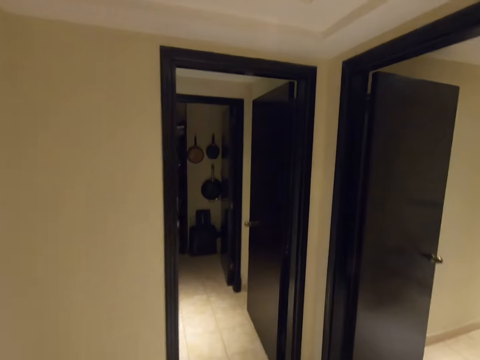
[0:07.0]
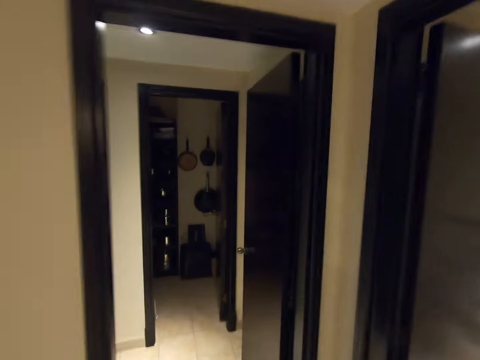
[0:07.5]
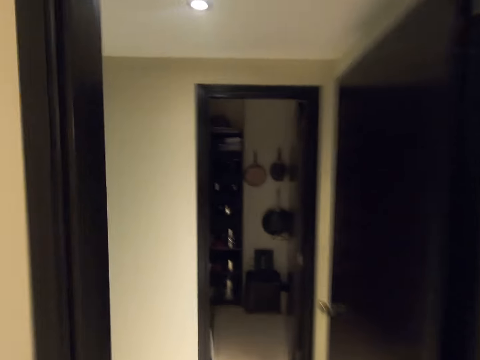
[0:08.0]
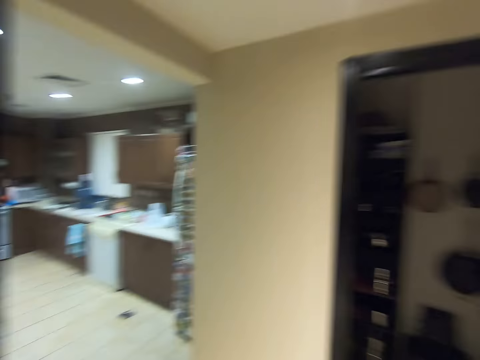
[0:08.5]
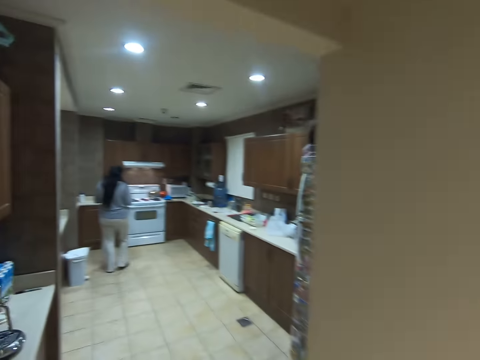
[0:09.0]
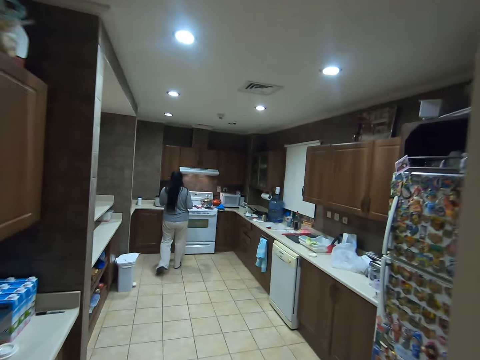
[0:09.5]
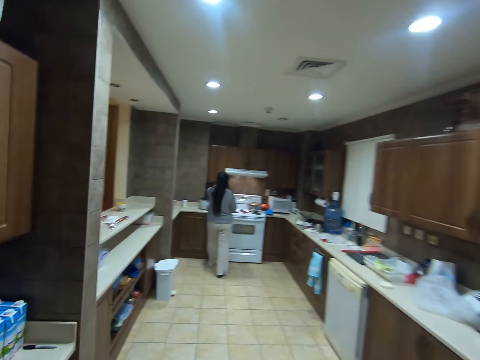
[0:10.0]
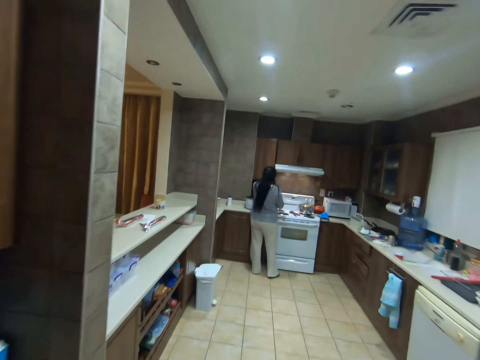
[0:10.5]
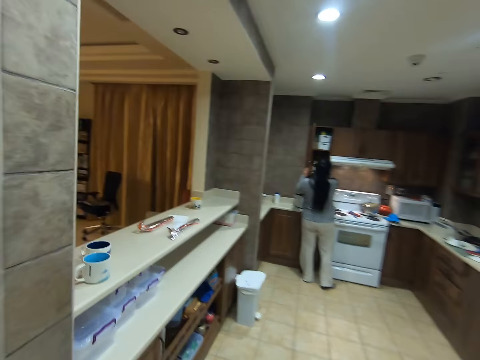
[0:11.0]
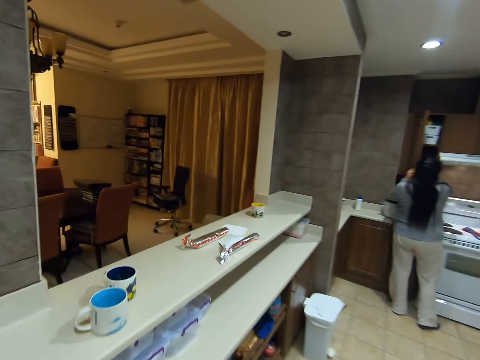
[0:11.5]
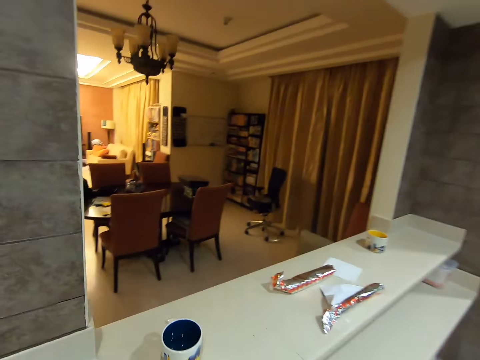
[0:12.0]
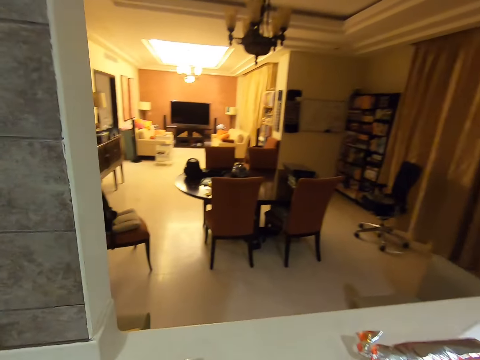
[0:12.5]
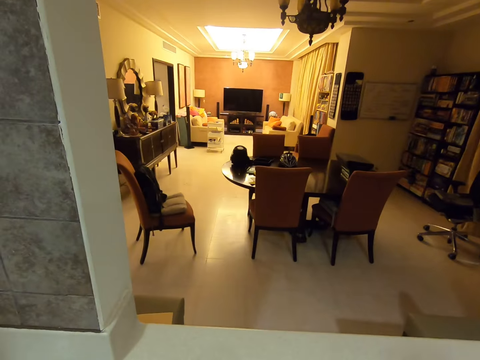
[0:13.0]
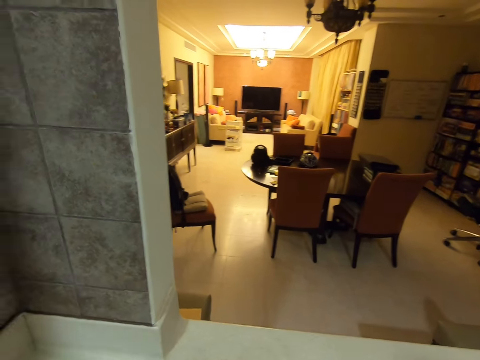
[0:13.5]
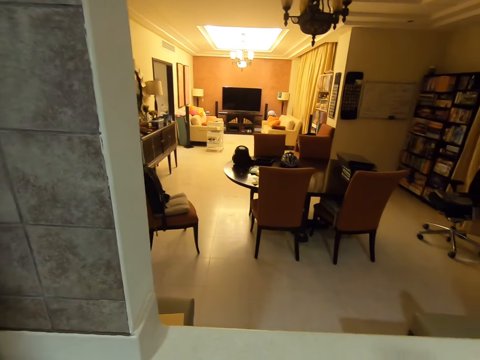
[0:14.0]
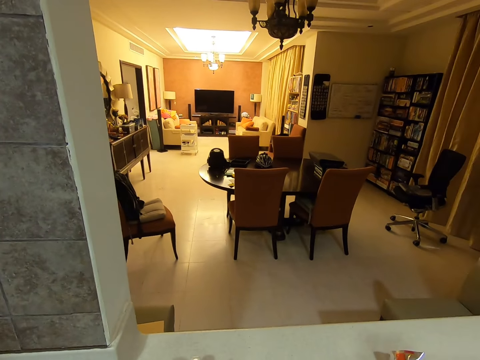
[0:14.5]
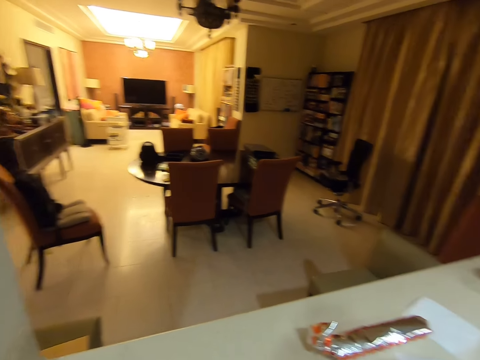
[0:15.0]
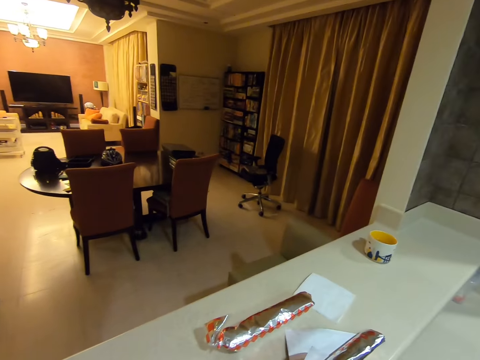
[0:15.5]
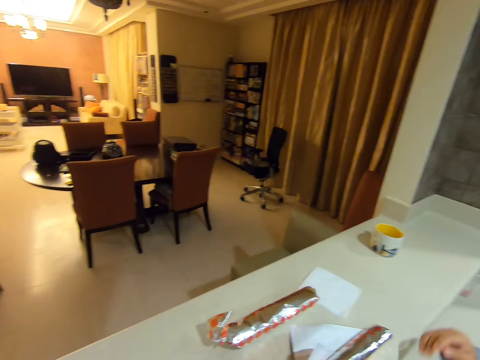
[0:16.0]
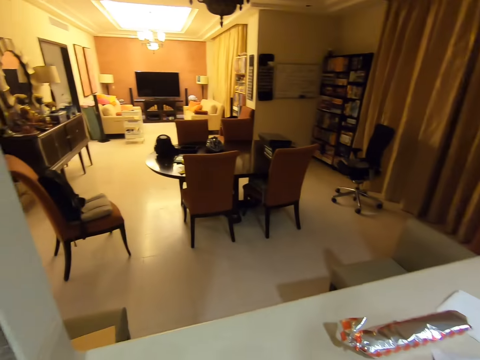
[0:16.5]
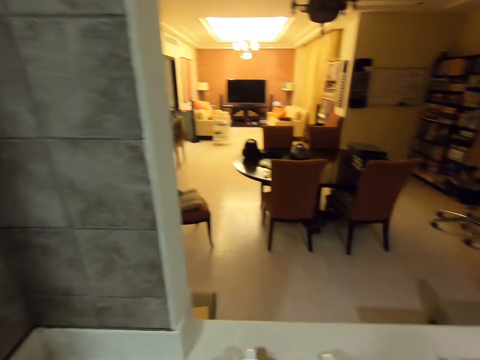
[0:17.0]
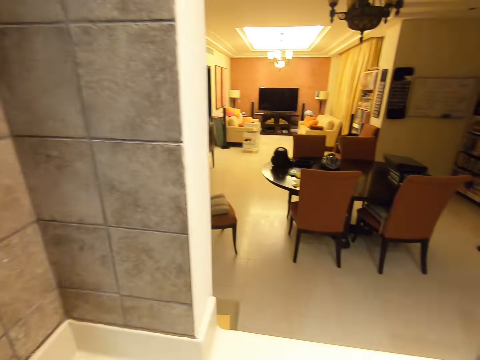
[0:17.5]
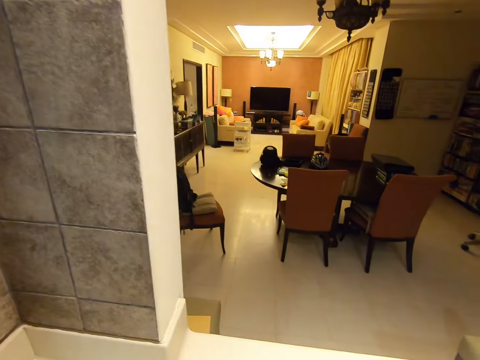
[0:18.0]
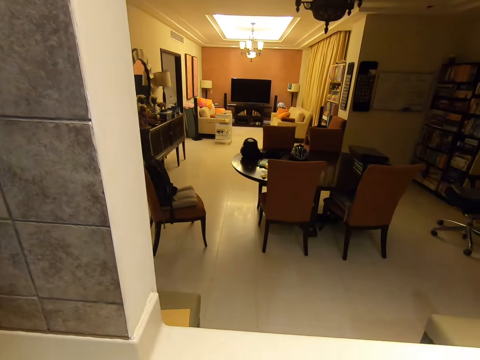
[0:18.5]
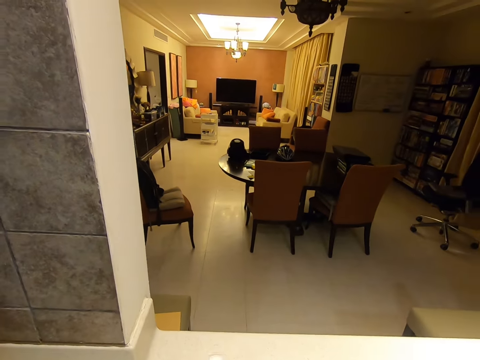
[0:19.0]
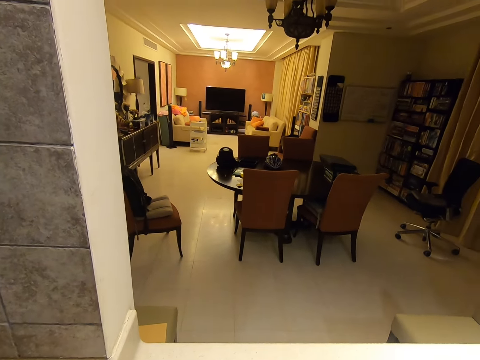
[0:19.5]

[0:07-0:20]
The camera wearer walks into a kitchen. A woman converses with the camera wearer. The woman walks over to the cooker. The woman opens a kitchen cabinet with her hands. The camera wearer looks around the house.

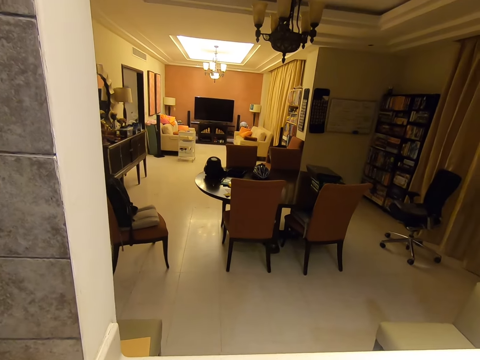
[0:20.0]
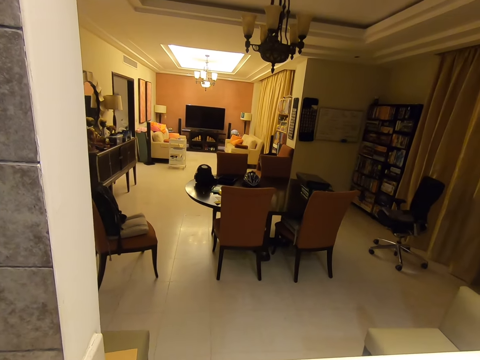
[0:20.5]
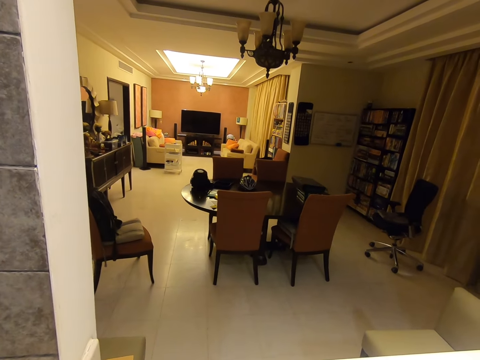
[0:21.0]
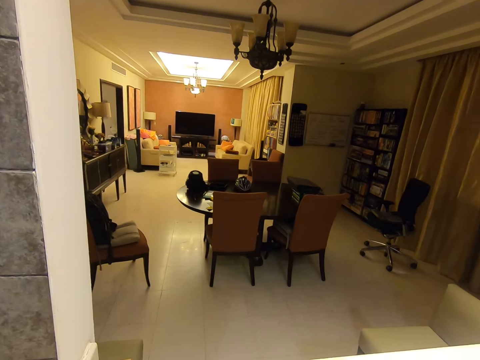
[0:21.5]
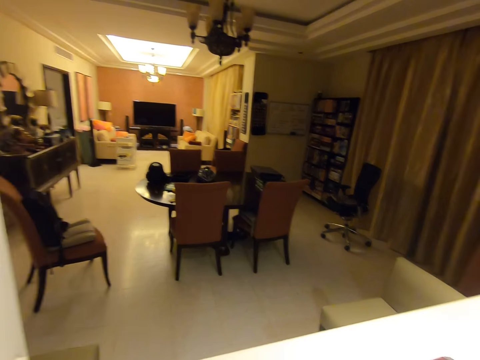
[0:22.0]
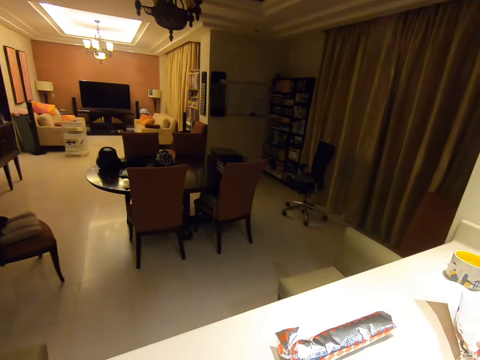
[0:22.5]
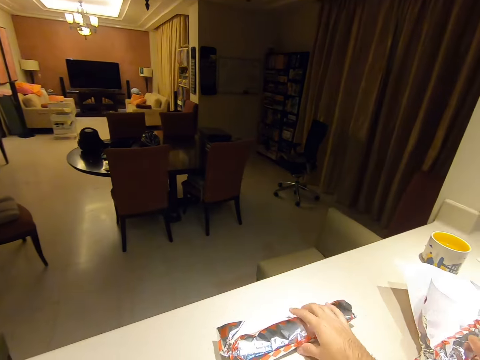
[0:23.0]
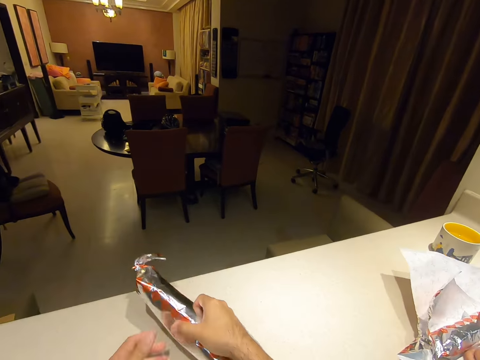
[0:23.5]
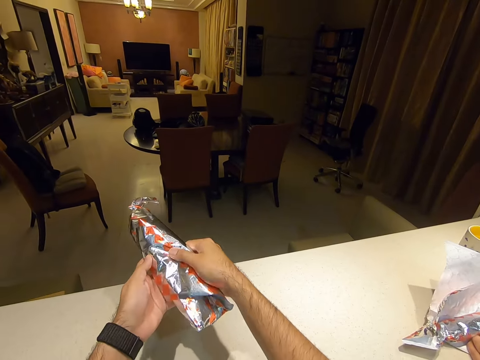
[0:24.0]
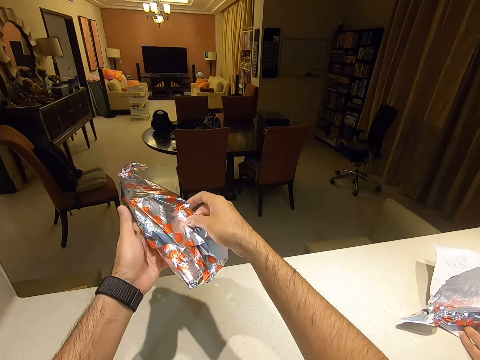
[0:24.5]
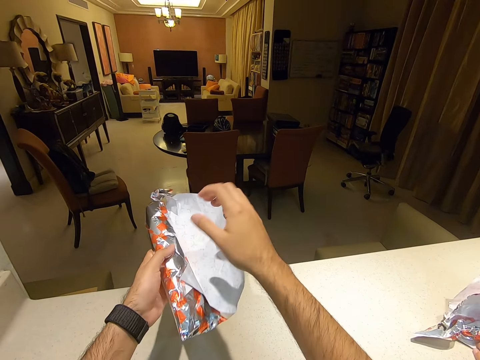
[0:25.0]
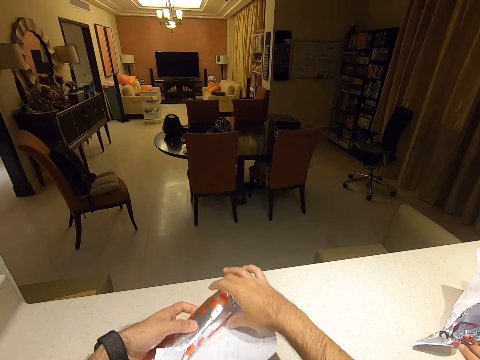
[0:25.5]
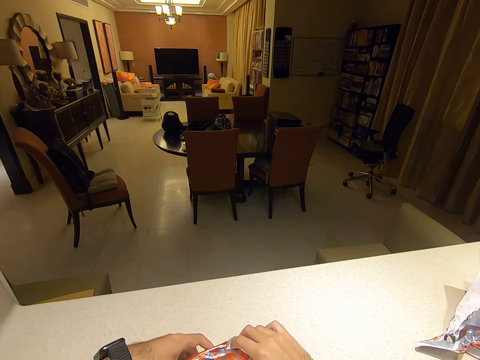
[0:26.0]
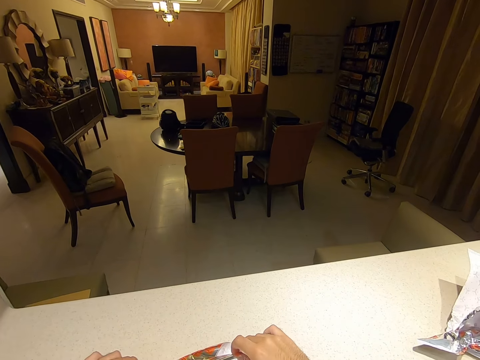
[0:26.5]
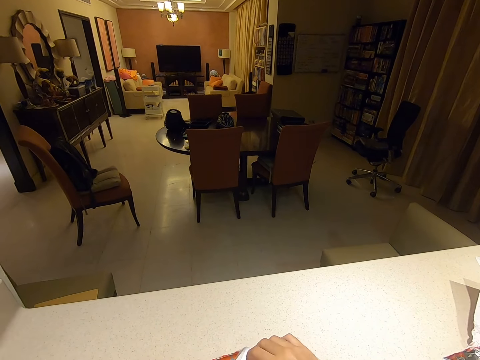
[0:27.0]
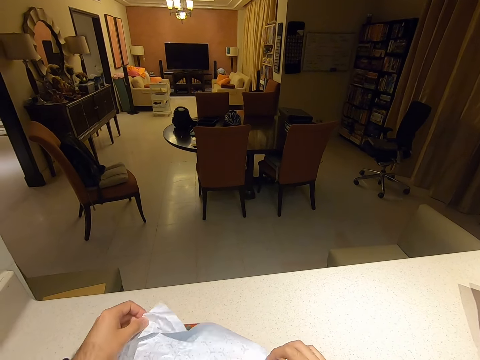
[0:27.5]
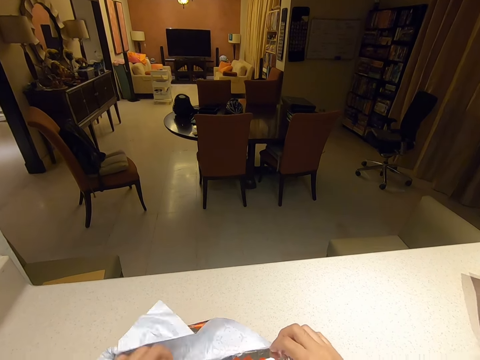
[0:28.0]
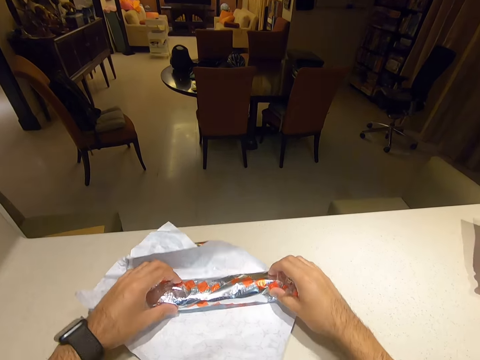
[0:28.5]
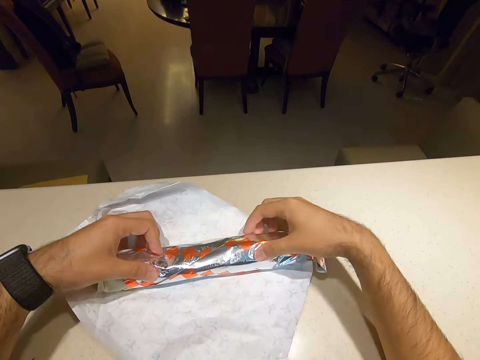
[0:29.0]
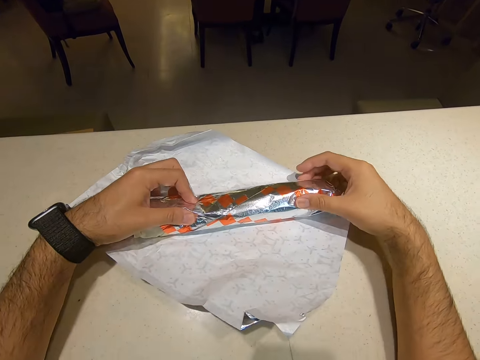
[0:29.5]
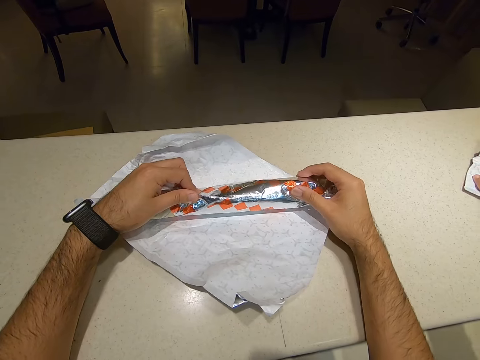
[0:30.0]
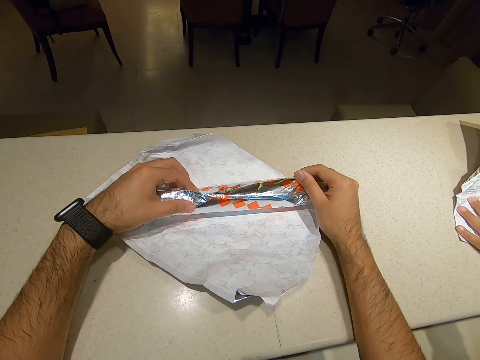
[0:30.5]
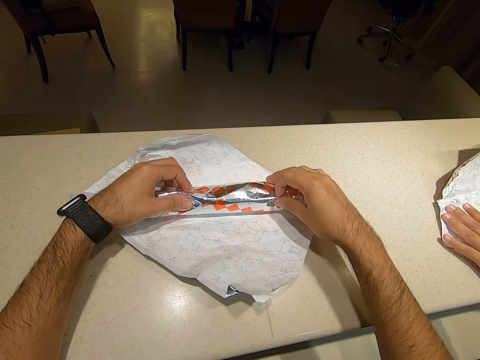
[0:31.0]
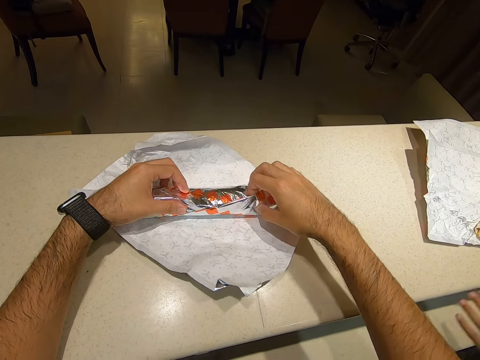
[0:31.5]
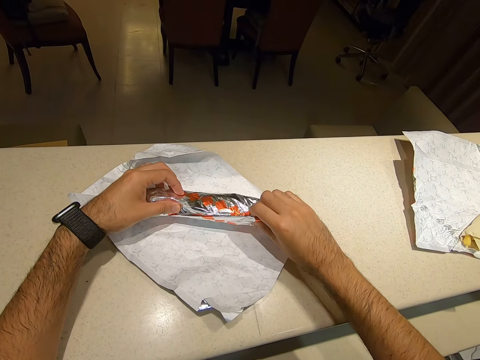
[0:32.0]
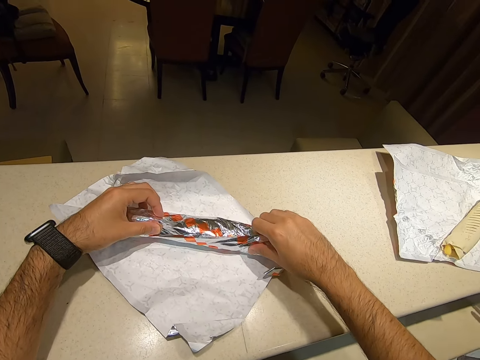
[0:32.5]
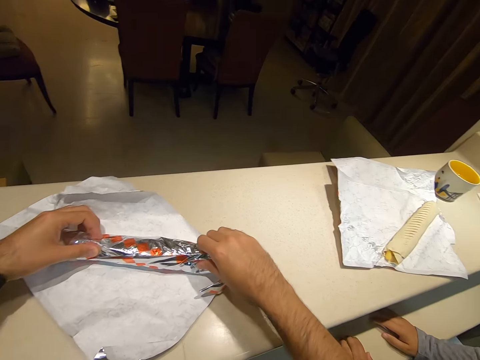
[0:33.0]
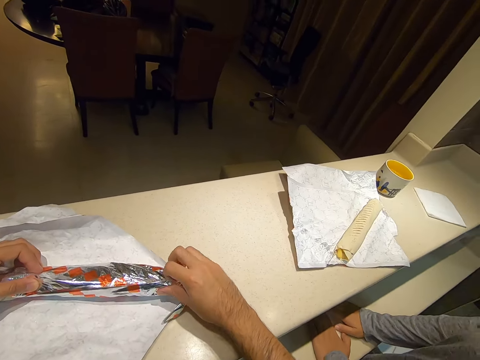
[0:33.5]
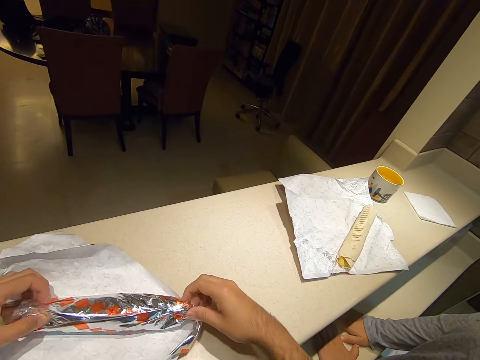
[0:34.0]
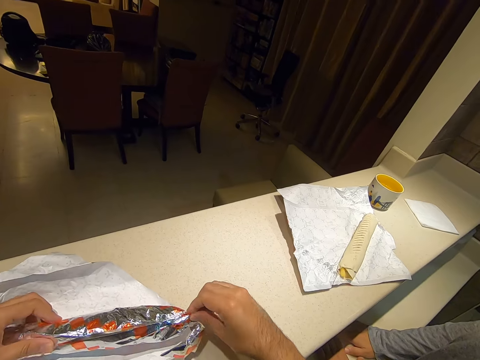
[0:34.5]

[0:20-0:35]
A woman unwraps a wrapped shawarma with her hands. The camera wearer picks up a wrapped shawarma from a table with his right hand. The woman touches a paper bag. The camera wearer touches a wrapped foil. He turns his wrapped foil. He unwraps the wrapped shawarma with his hands. He holds his wrapped foil. He puts down his wrapped foil on the kitchen counter. He unwraps his wrapped foil. The woman unwraps her wrapped foil. She unwraps her foil. She places her hands on the table. She puts her hands under the kitchen counter.
